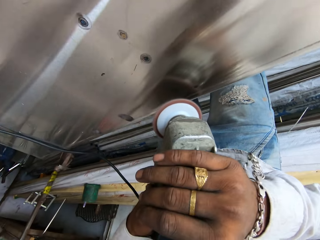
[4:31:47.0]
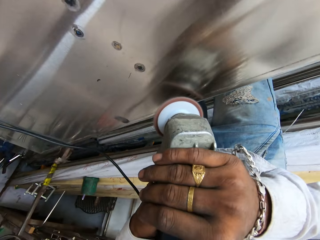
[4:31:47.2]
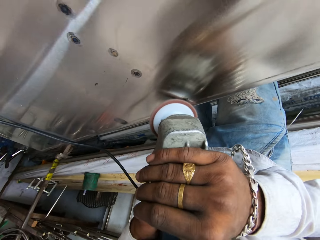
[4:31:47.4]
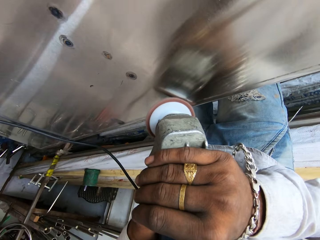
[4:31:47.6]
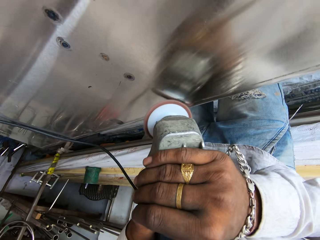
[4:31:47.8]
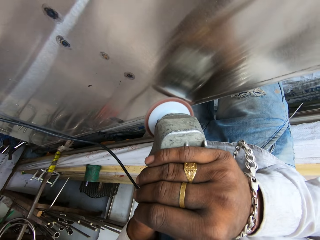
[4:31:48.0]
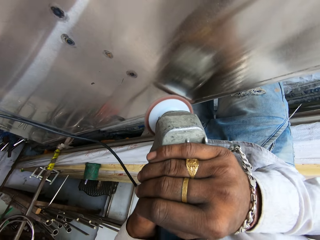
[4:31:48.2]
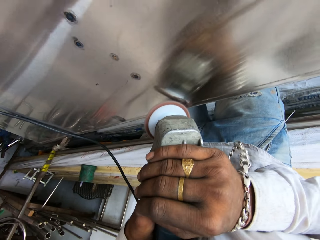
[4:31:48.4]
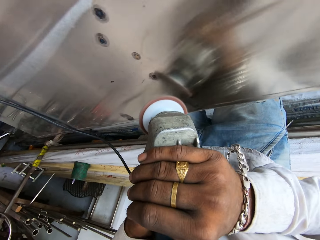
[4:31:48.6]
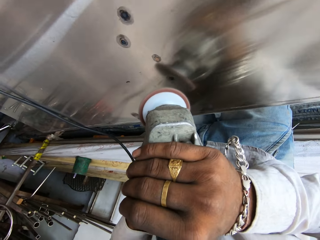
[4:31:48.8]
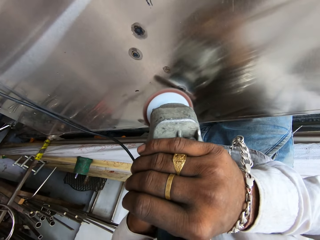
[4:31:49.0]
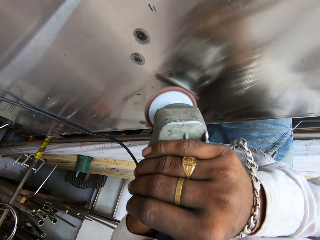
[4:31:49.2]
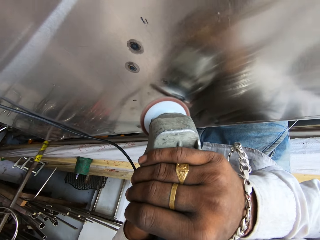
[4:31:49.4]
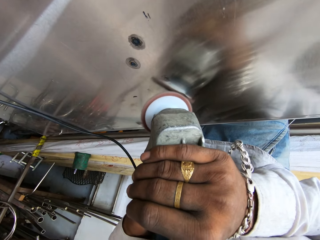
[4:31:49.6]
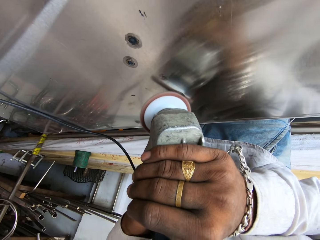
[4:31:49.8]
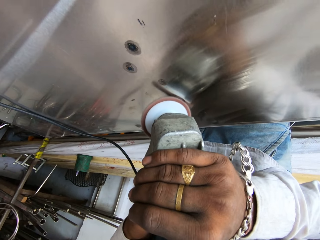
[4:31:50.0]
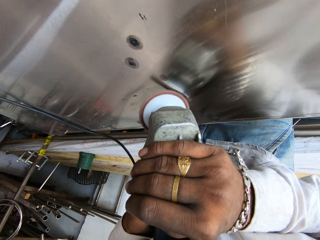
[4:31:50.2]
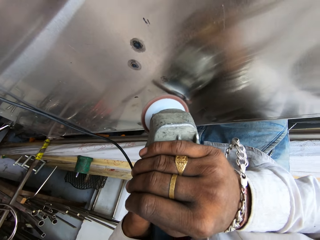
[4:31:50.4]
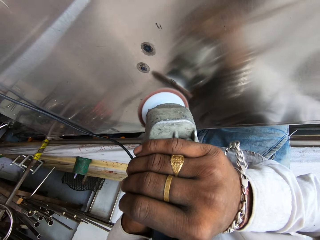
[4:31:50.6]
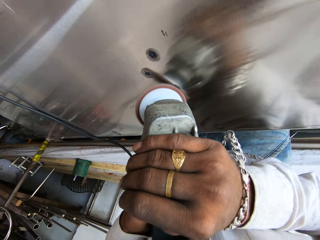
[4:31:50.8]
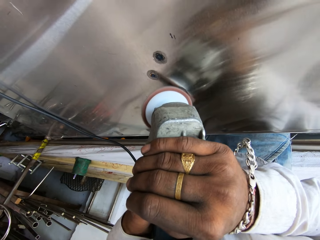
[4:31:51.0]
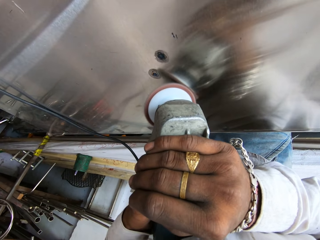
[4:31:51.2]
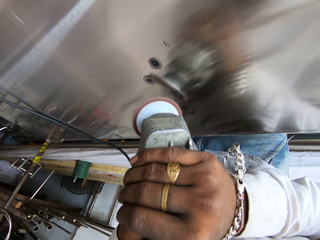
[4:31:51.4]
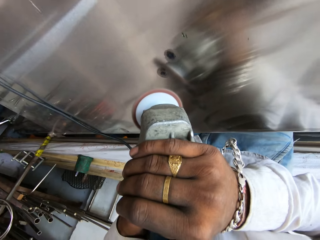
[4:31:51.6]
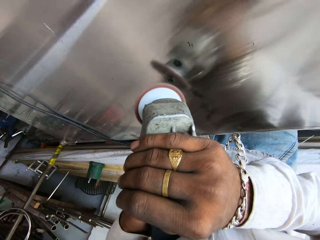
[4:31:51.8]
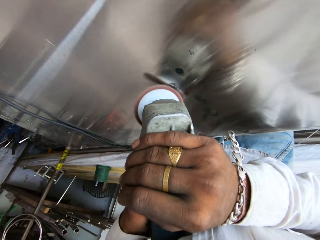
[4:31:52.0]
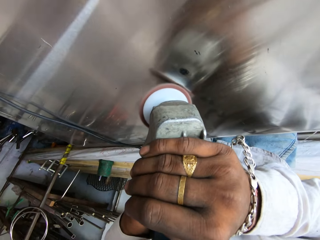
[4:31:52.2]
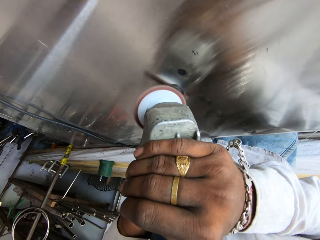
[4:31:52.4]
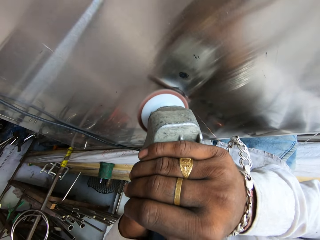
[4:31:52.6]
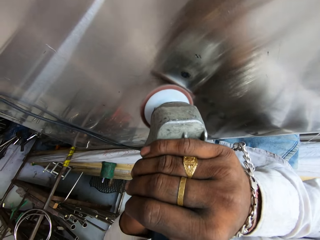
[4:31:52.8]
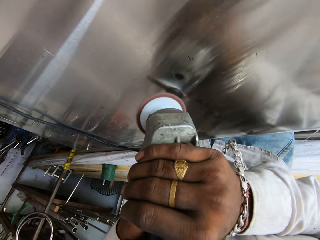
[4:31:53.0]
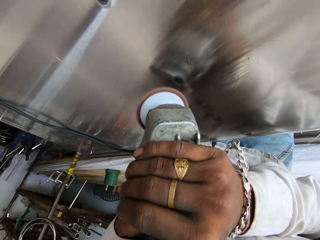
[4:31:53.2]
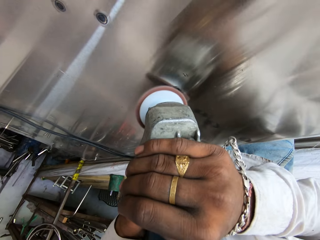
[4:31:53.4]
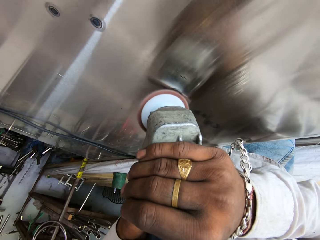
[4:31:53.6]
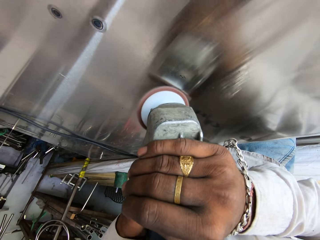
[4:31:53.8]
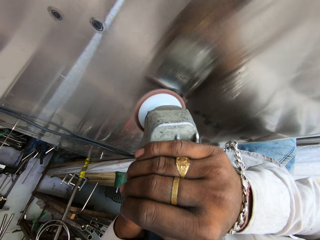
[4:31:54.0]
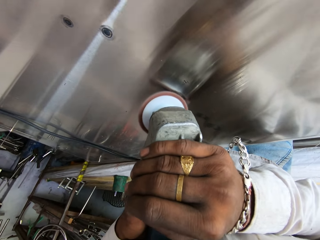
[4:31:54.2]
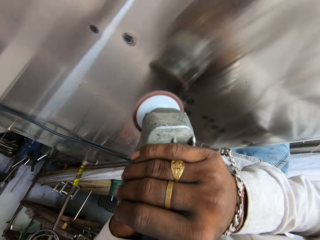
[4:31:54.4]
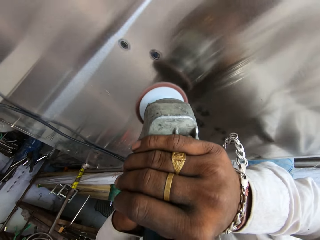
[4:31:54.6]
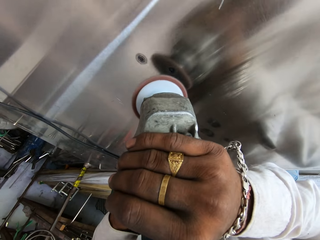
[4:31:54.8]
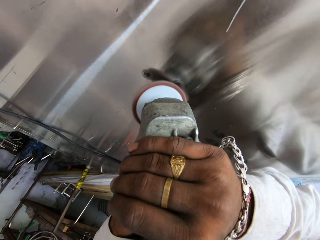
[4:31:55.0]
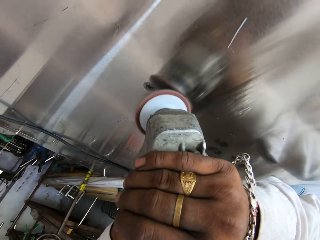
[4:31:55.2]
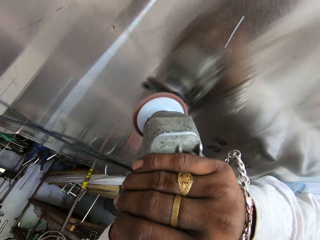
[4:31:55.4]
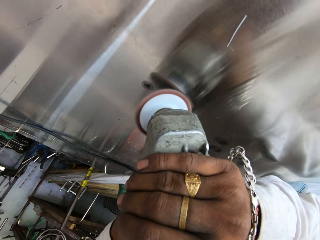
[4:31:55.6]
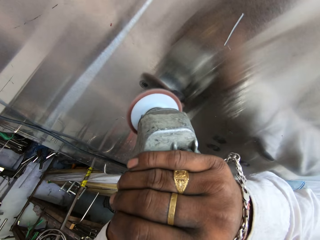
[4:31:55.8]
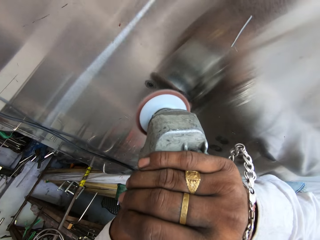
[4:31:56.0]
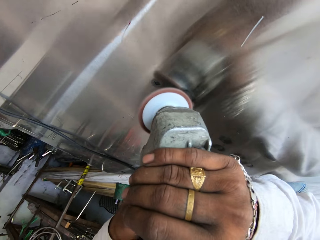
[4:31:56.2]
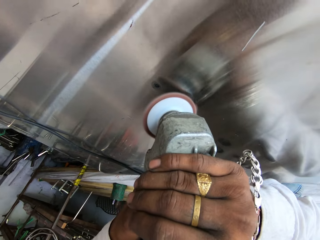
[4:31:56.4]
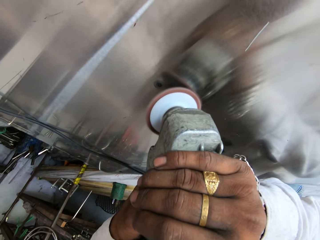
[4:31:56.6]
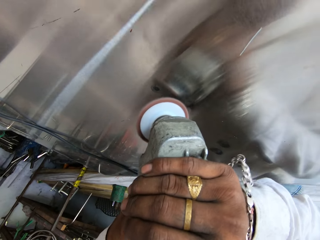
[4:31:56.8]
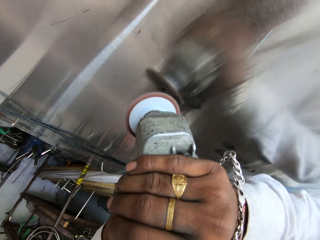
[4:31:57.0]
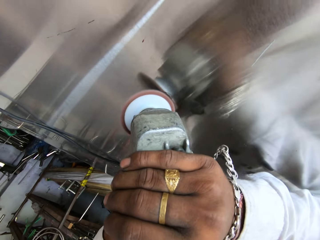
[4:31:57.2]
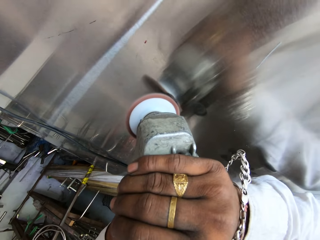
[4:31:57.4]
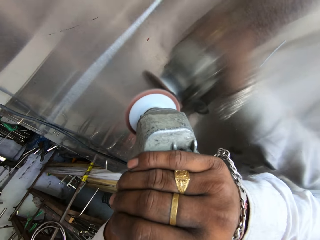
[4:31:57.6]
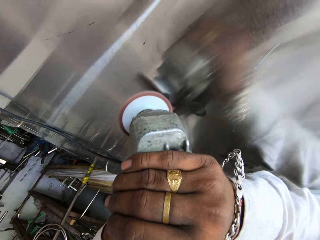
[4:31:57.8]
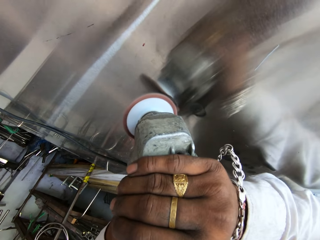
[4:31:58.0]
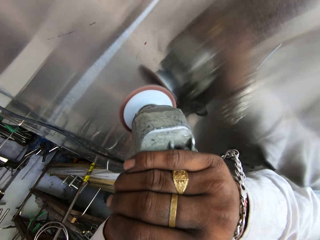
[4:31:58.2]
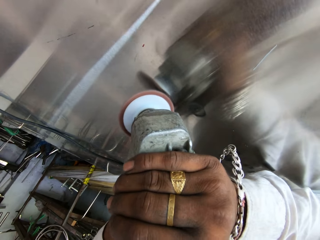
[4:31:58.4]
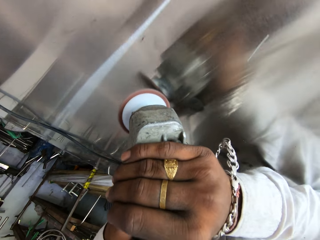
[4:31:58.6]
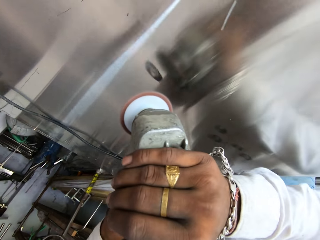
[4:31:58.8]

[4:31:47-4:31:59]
The camera wearer adjusts the right hand on the buffing machine. They smoothen the metal surface with the buffing machine.

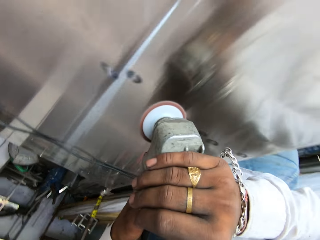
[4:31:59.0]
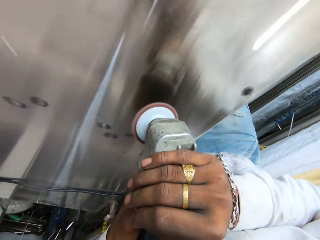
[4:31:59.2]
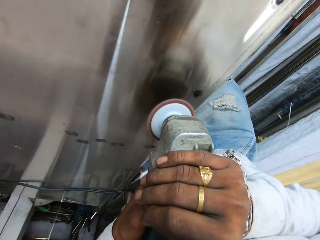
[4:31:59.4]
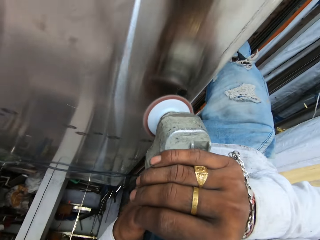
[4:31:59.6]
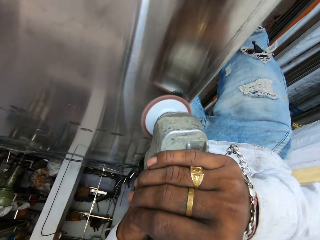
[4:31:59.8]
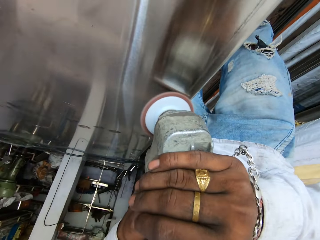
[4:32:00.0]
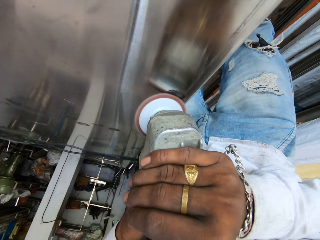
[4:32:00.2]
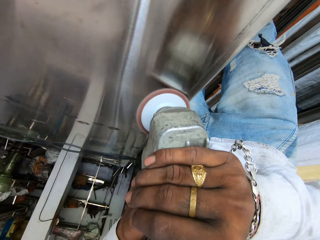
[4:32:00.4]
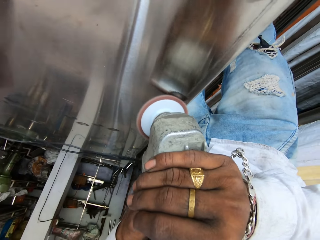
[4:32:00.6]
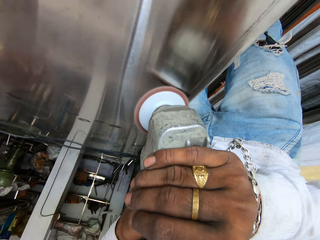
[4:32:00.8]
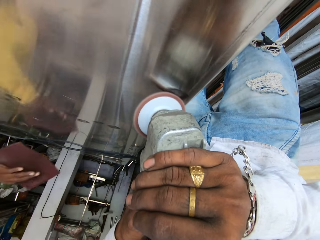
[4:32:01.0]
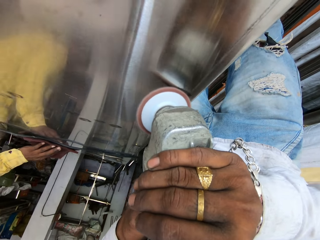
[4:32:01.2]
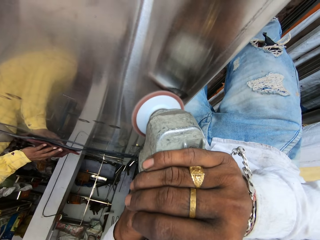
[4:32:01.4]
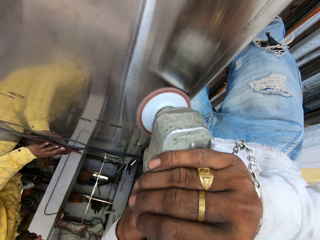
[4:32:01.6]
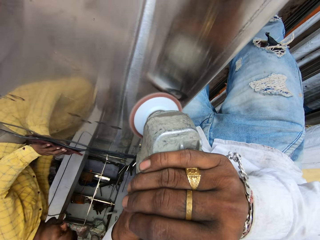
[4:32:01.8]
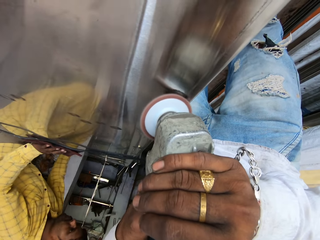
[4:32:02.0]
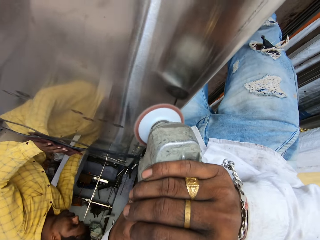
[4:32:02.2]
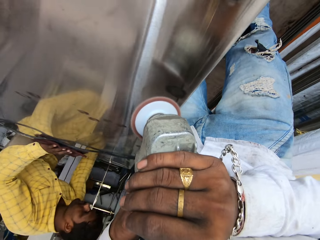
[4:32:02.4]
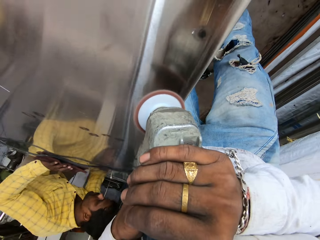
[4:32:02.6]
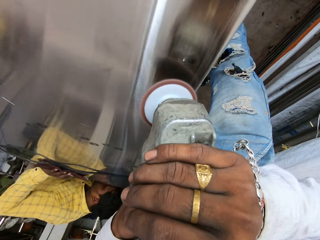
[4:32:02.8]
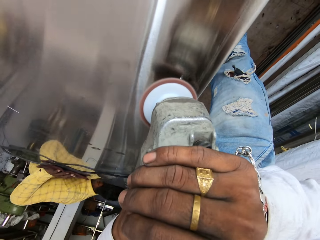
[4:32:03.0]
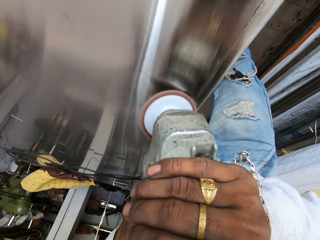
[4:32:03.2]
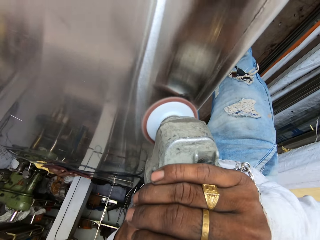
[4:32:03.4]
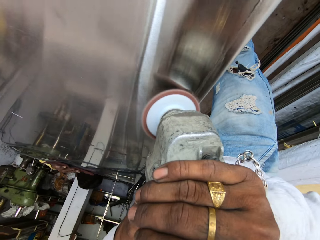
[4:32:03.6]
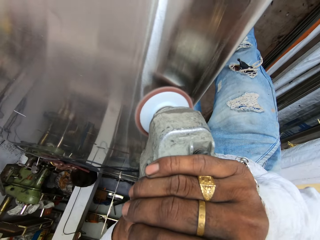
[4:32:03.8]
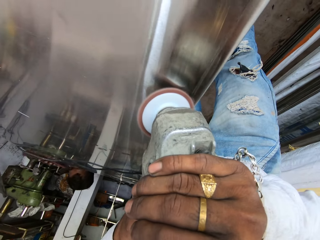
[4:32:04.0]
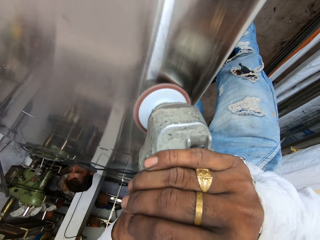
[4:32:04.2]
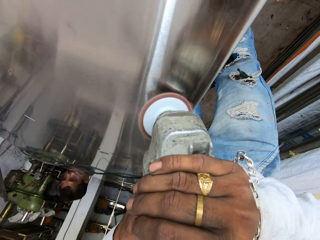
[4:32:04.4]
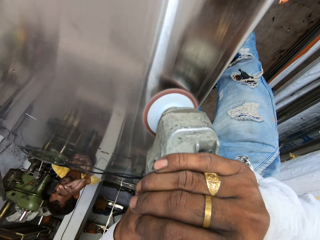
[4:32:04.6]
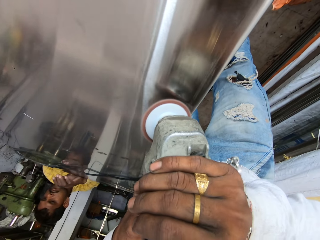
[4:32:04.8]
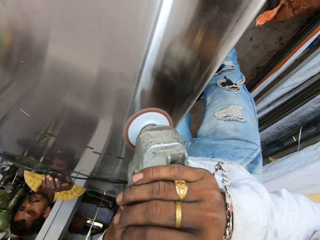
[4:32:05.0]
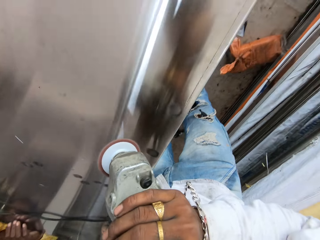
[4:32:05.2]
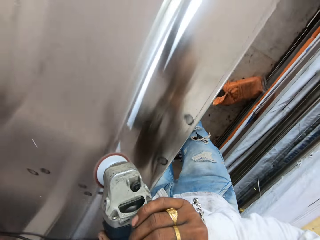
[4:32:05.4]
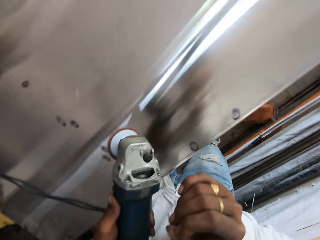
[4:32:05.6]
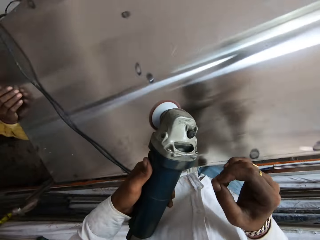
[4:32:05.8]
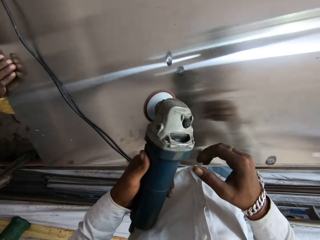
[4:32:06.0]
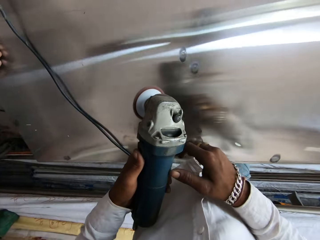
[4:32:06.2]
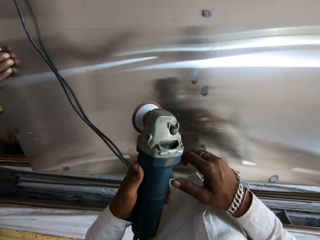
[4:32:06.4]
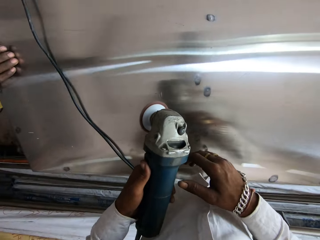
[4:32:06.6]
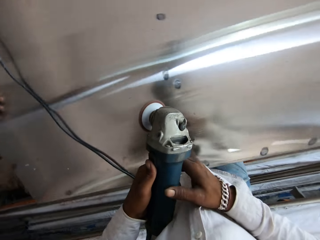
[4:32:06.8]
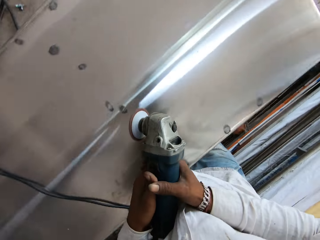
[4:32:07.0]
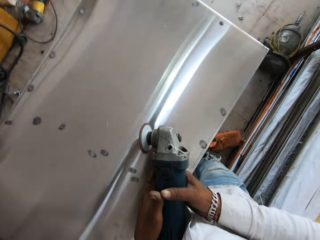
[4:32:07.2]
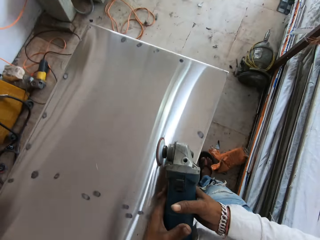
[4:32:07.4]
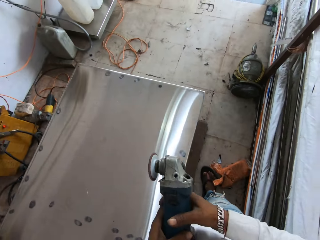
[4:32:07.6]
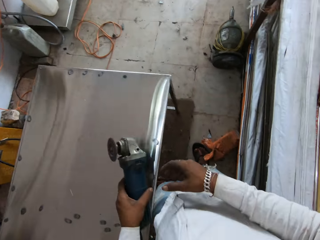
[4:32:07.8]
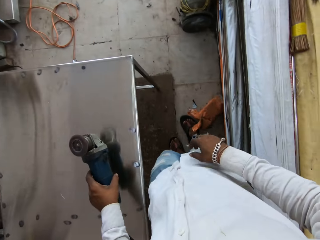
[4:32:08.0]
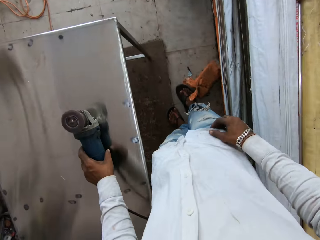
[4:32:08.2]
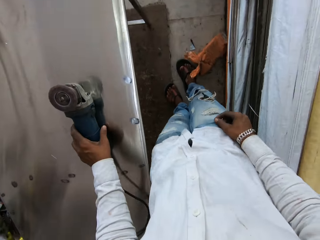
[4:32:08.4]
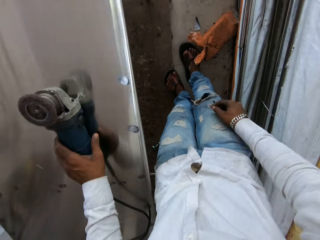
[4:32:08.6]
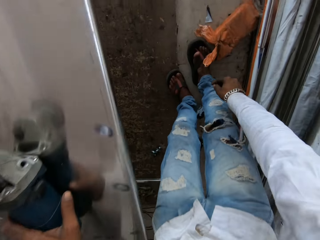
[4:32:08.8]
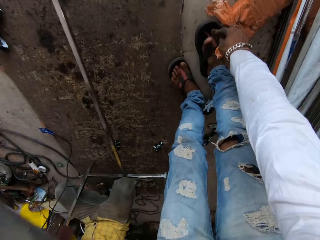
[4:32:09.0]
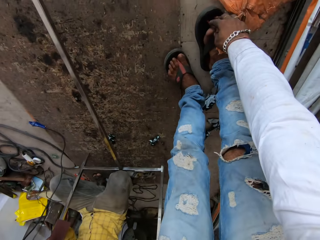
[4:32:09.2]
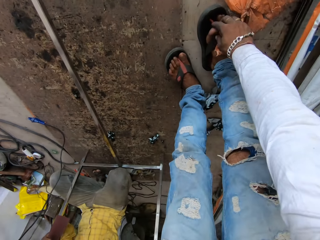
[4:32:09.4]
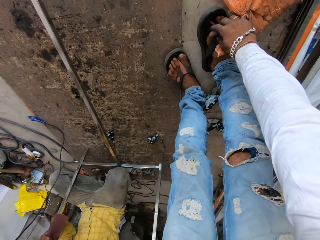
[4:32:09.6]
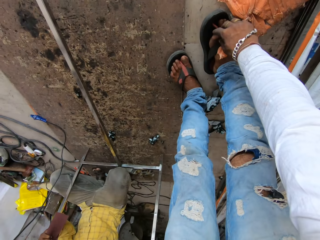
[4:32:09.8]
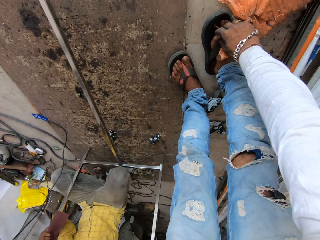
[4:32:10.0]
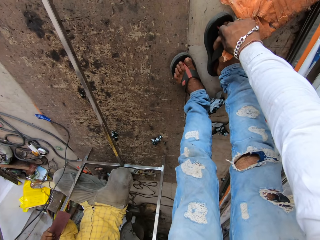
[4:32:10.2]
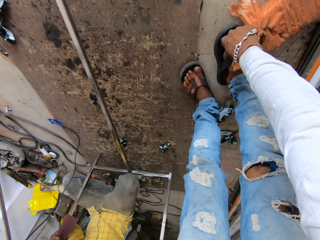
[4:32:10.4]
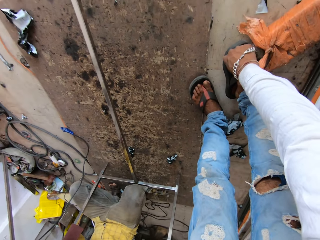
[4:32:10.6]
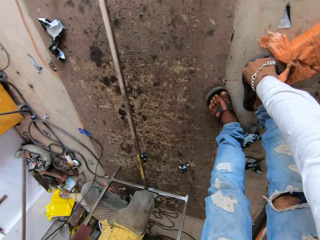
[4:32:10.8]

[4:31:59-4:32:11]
A man touches the metal surface with the left hand. The camera wearer smoothens the metal surface with the buffing machine. The man looks under the table. The camera wearer looks around, holds the smoothing machine in the left hand, and looks around. They drop the right hand. They put down the grinder. They rub the foot with the right hand. They touch the toe.
